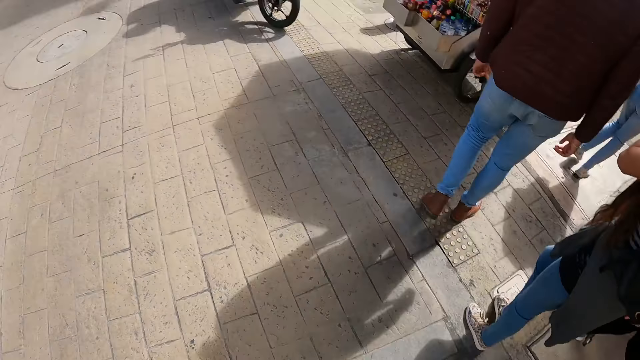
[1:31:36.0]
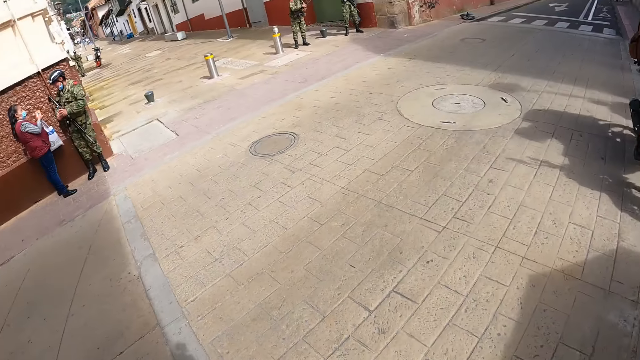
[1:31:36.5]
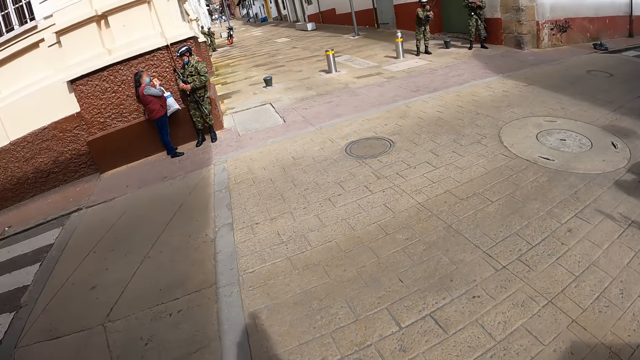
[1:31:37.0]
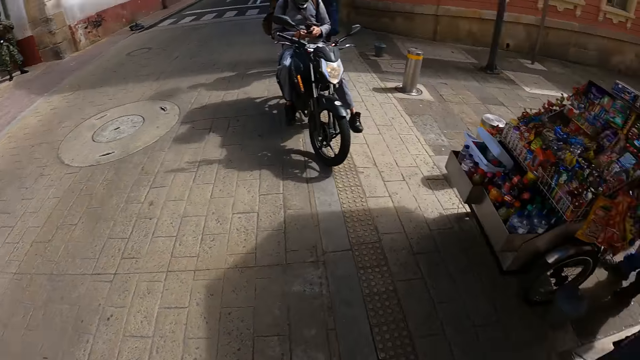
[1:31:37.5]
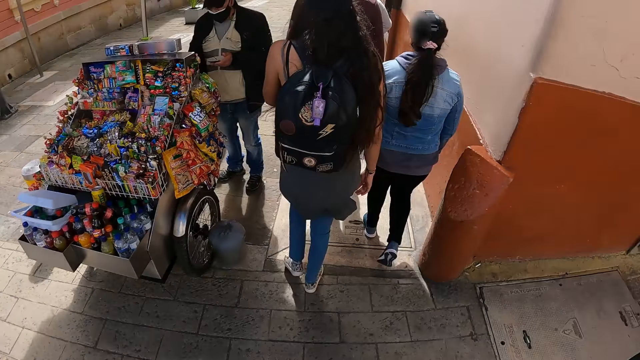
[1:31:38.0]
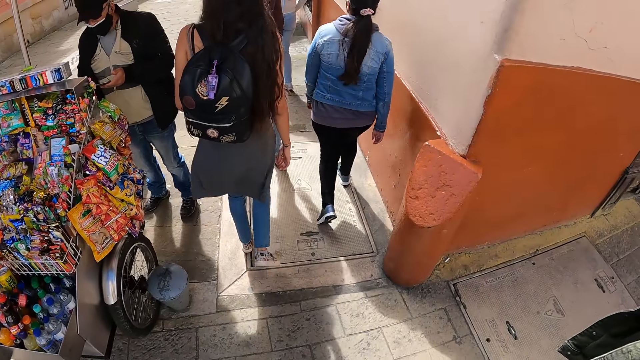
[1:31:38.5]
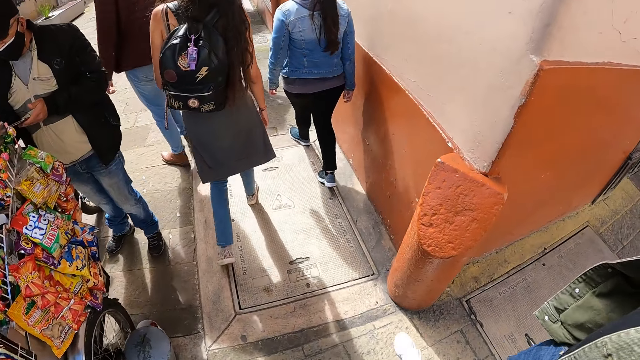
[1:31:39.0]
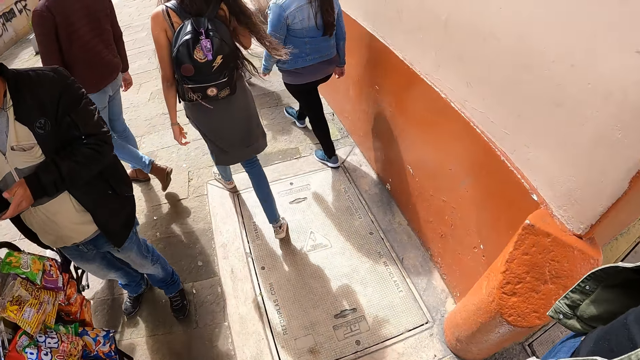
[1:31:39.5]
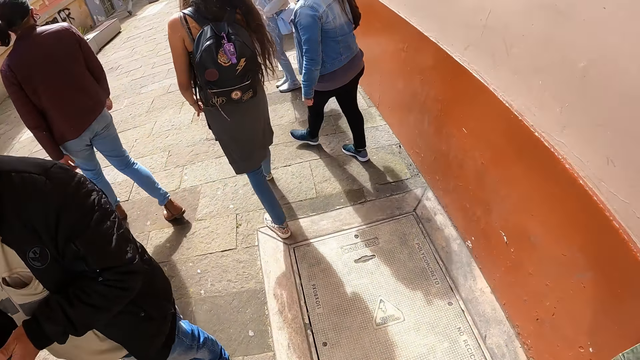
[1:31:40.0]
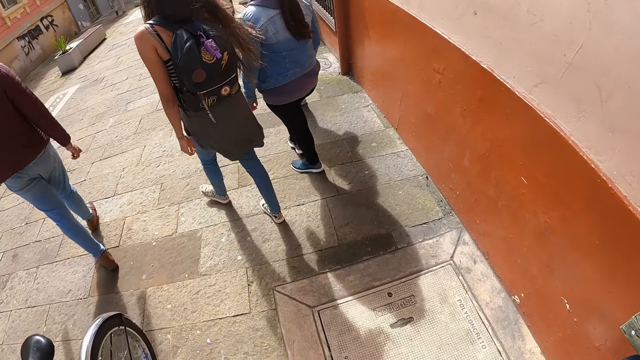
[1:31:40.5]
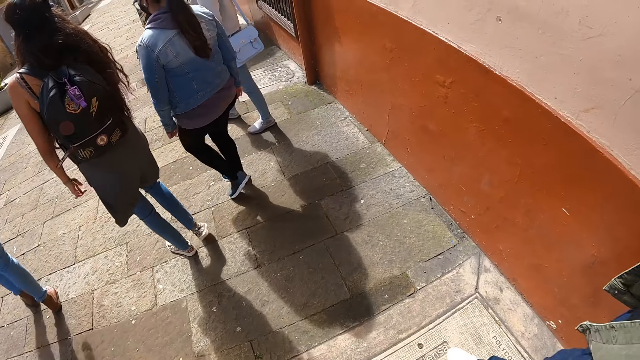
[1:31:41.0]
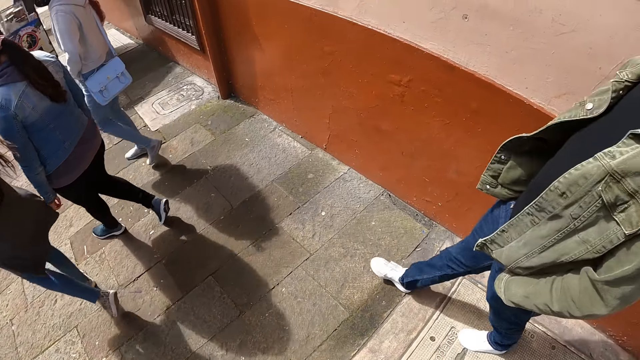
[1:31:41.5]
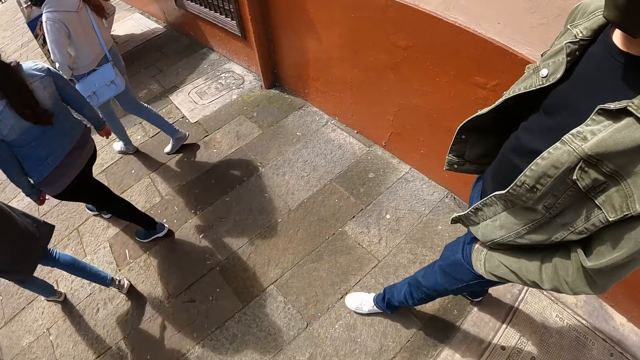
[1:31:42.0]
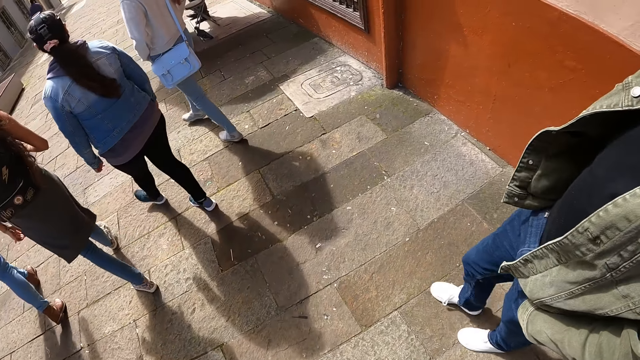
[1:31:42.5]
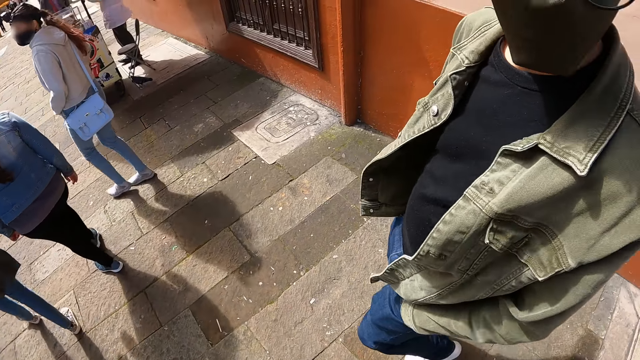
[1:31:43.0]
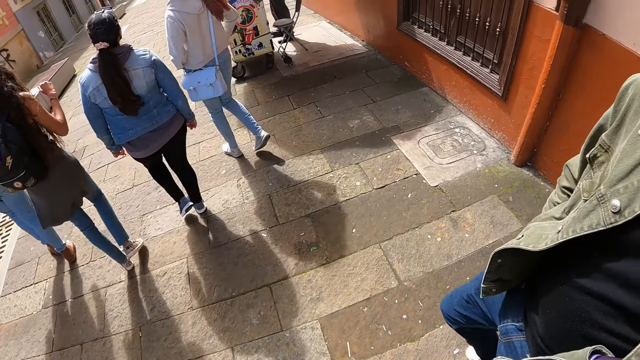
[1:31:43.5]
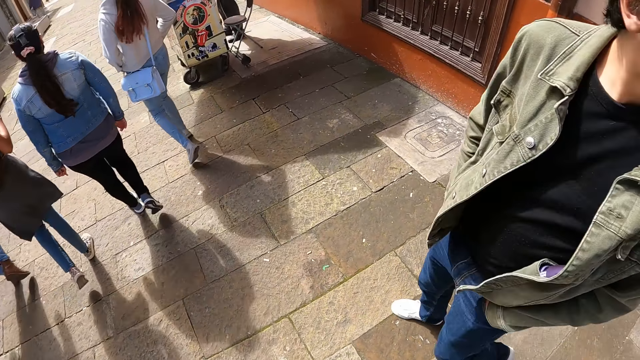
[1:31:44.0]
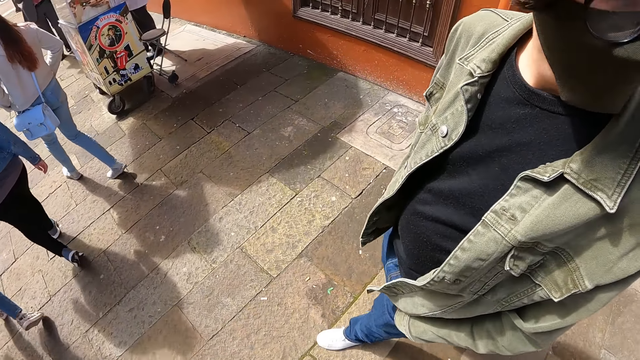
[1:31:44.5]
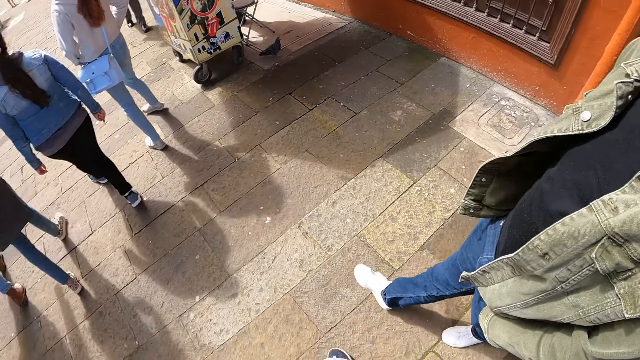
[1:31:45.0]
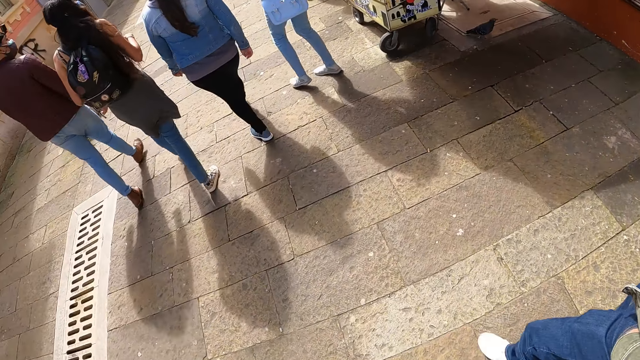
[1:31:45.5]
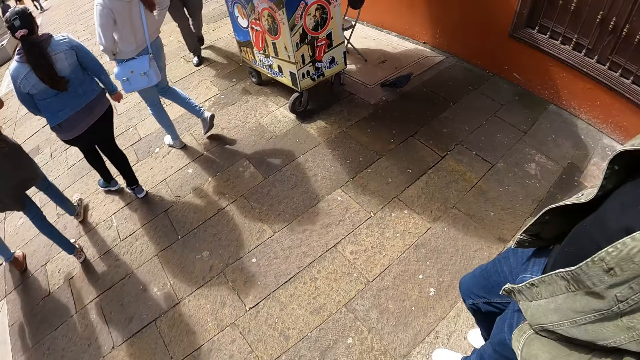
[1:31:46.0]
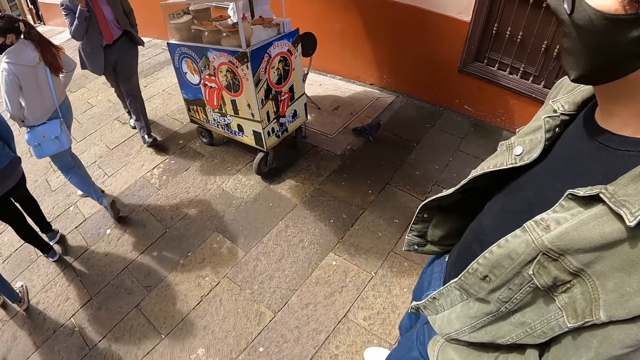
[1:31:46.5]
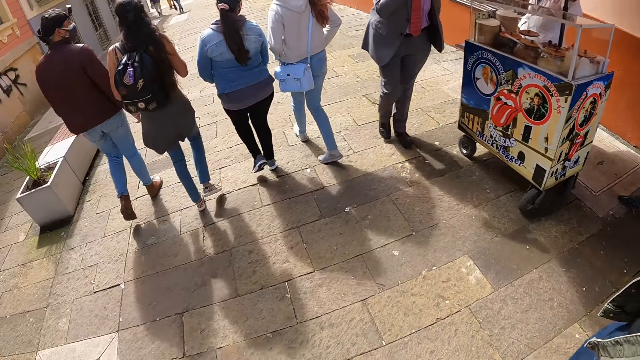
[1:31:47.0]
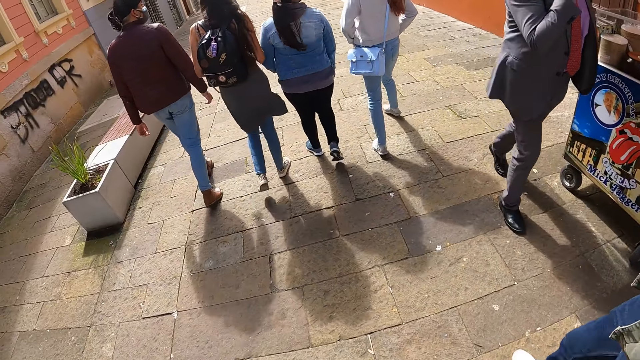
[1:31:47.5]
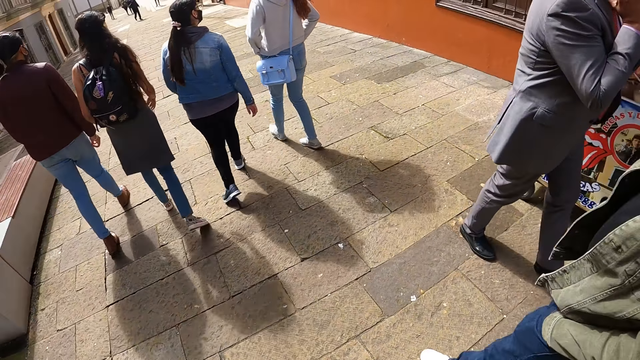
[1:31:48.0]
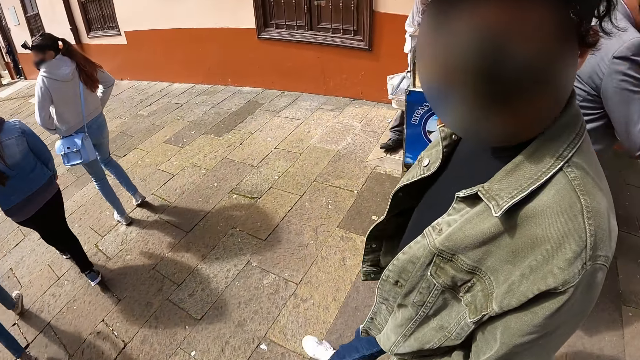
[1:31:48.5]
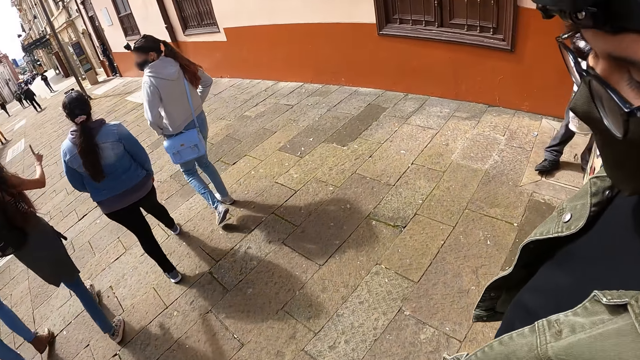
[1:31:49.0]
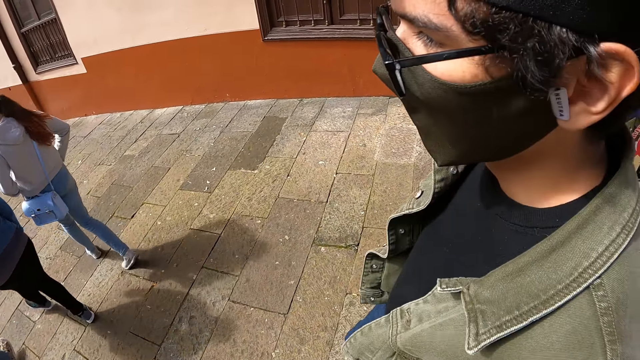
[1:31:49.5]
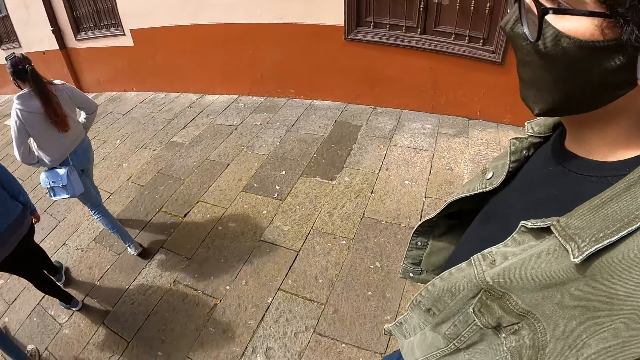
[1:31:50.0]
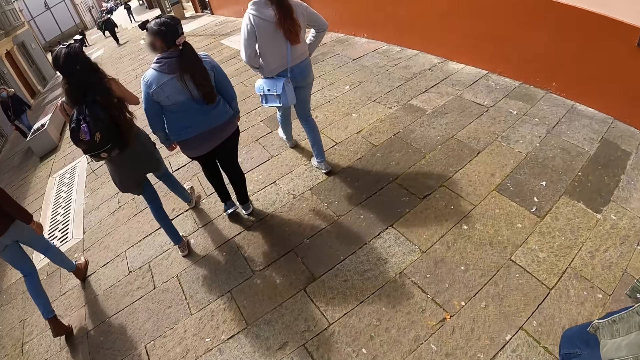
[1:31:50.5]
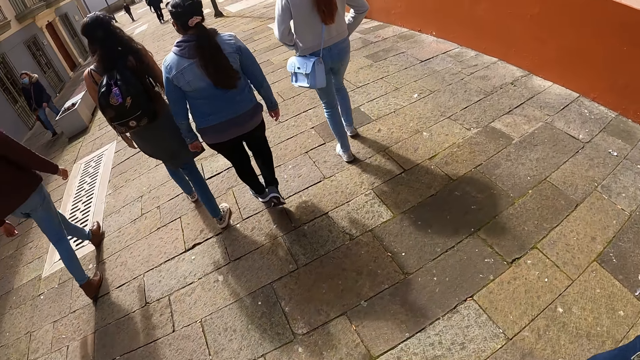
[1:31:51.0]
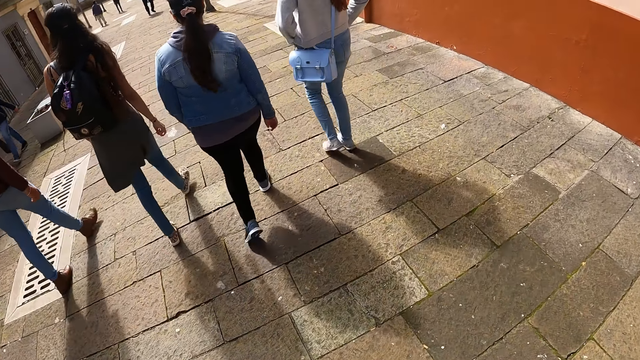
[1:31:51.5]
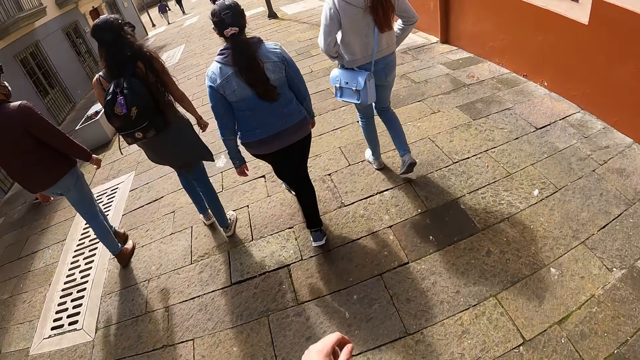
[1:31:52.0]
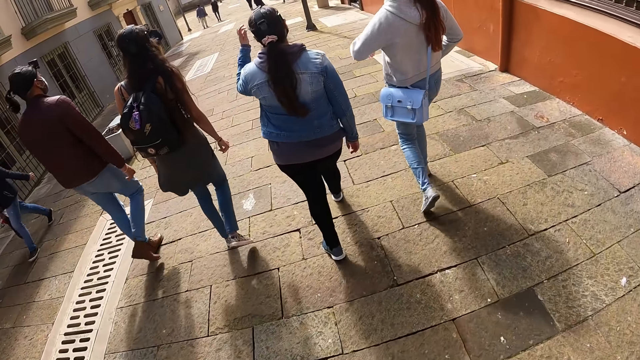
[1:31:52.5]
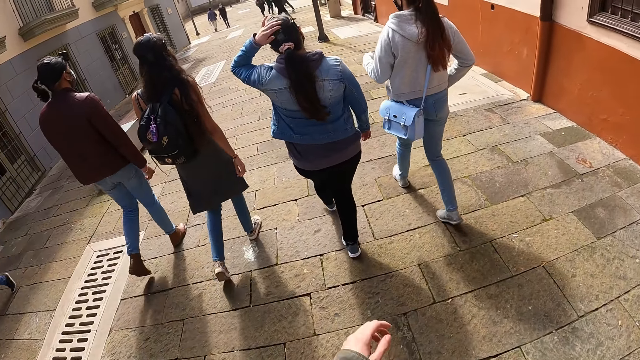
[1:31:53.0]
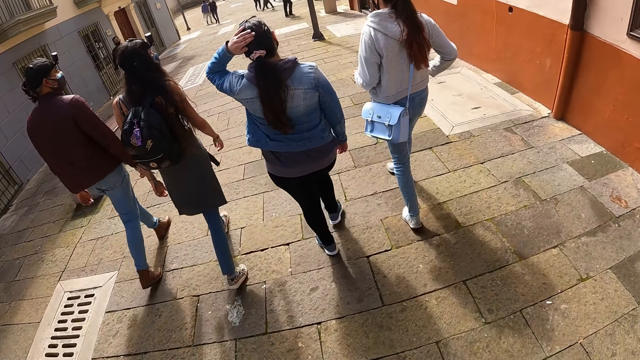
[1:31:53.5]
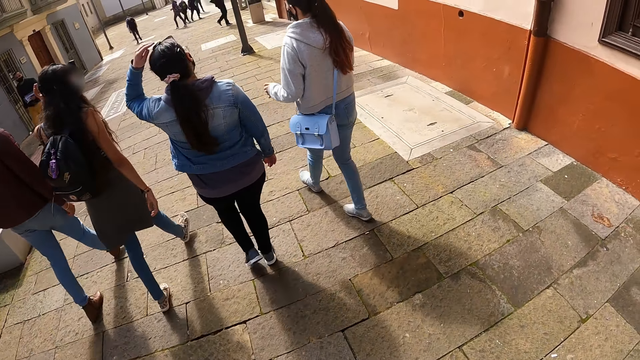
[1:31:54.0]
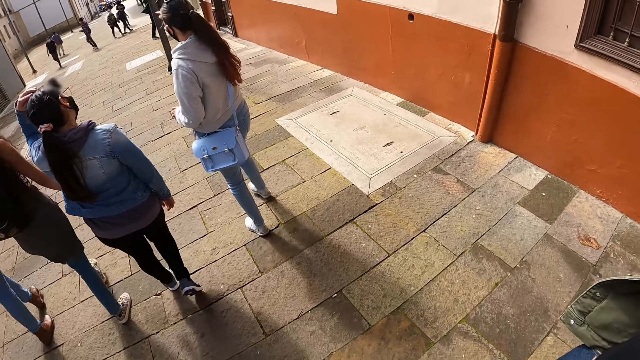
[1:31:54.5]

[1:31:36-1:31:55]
The camera wearer walks on the pavement. They interact with a person.

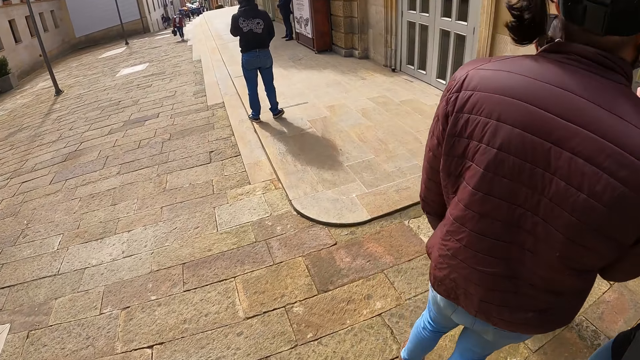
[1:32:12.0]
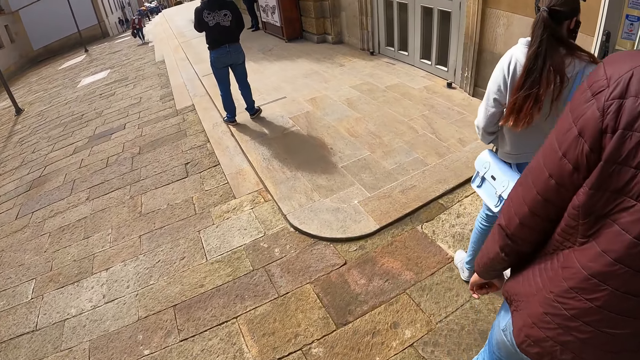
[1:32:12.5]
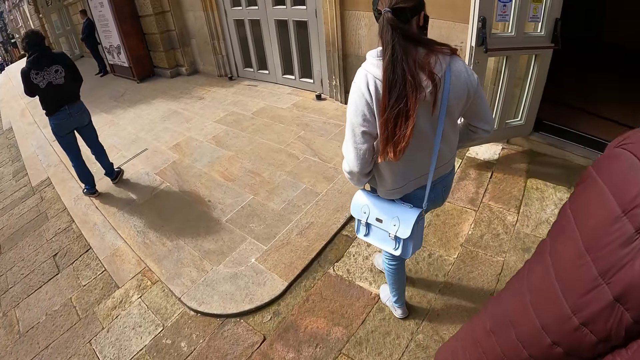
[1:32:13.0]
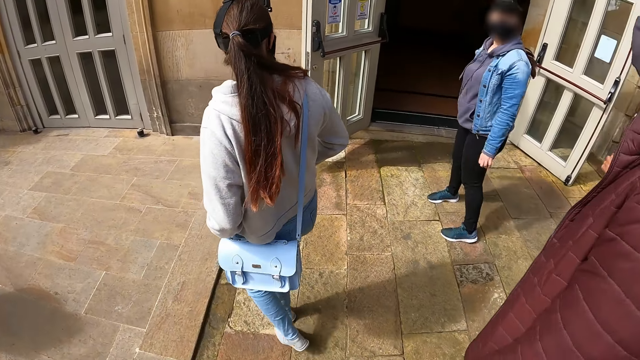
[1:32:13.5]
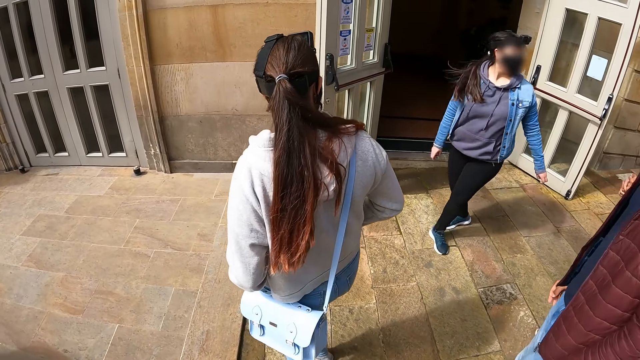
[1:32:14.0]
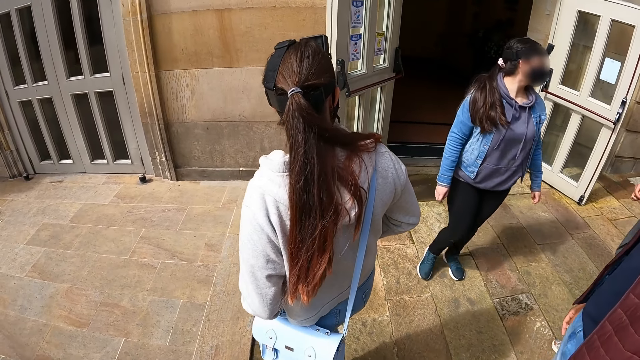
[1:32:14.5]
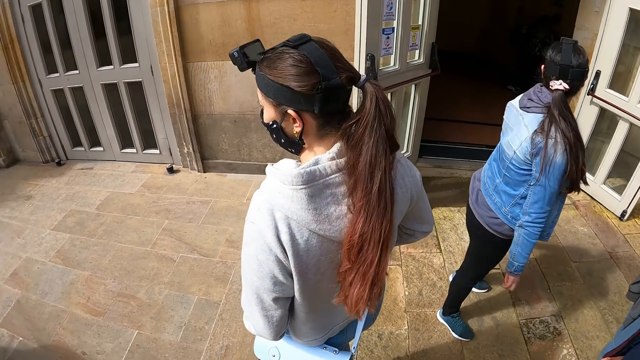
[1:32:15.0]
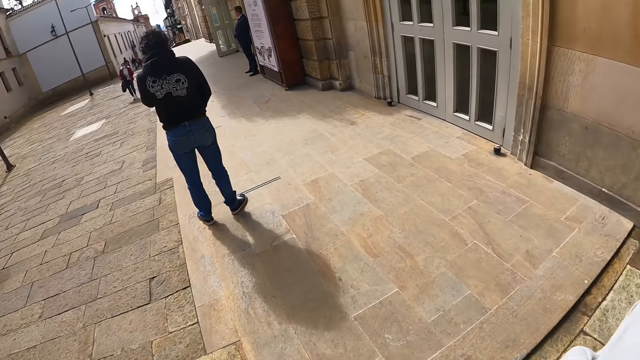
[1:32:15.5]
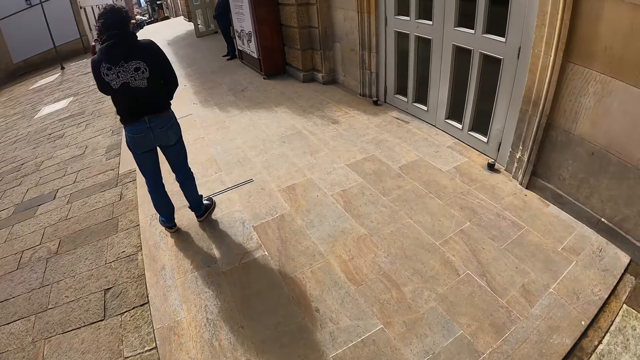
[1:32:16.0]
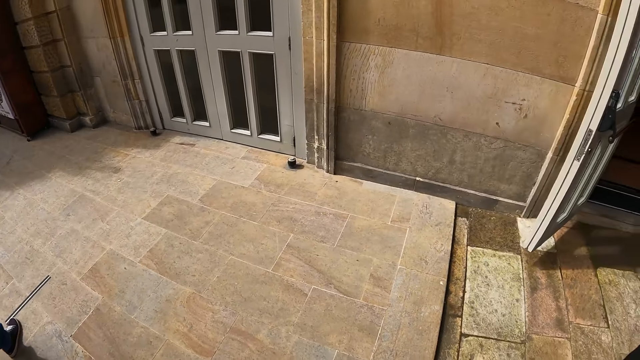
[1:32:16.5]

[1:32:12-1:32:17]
The camera wearer looks around.
